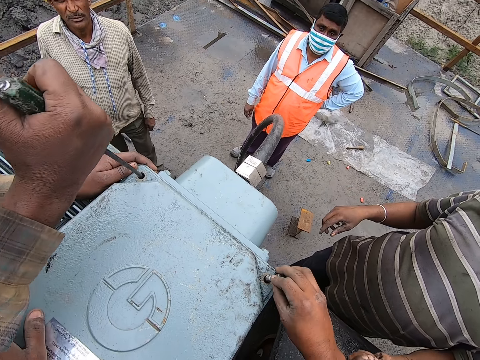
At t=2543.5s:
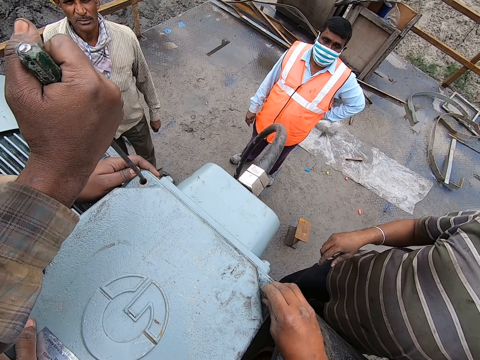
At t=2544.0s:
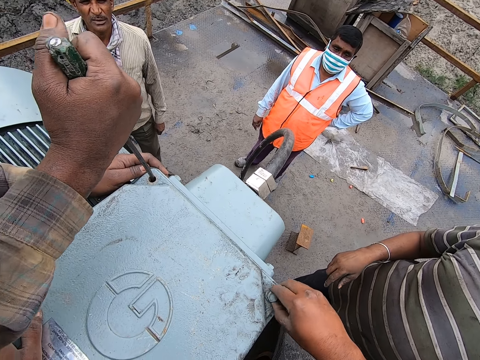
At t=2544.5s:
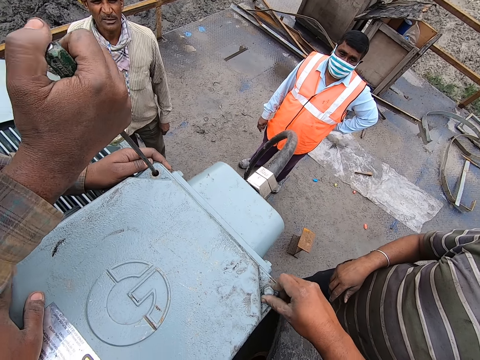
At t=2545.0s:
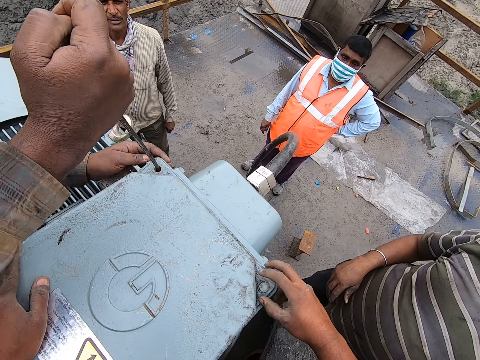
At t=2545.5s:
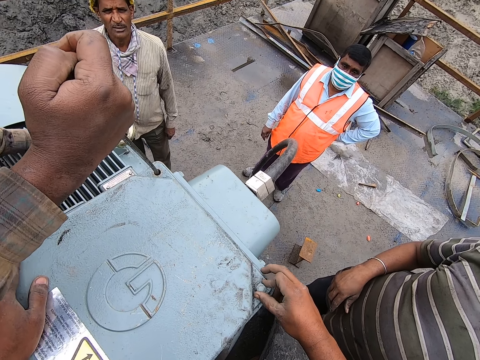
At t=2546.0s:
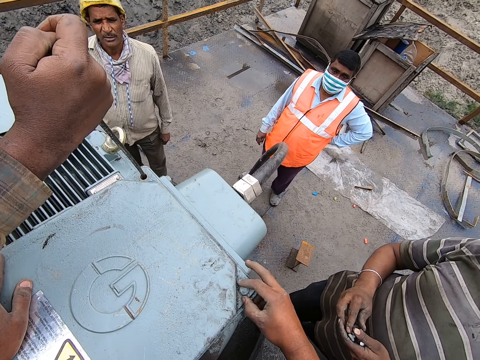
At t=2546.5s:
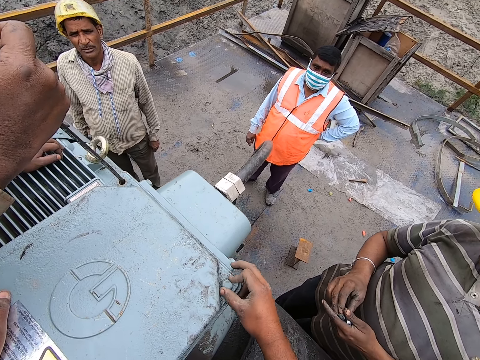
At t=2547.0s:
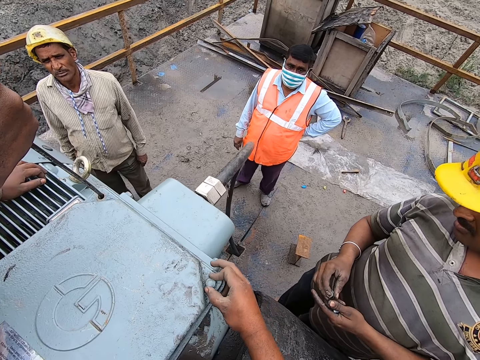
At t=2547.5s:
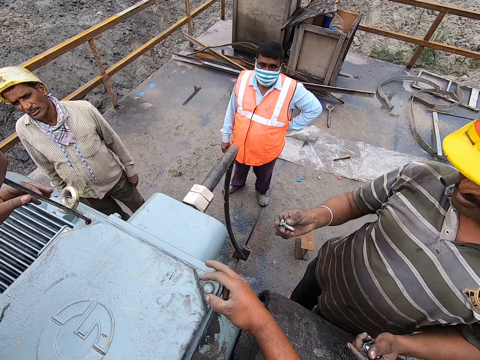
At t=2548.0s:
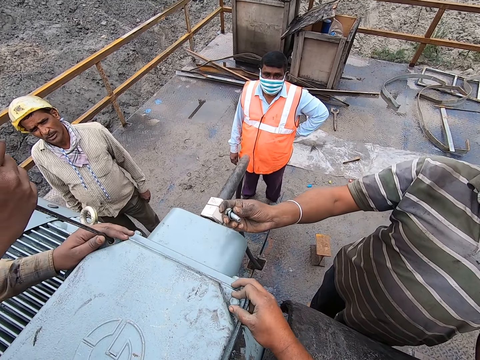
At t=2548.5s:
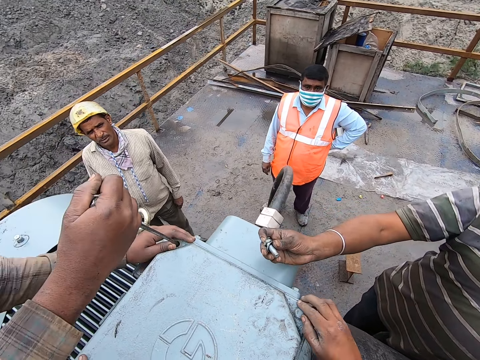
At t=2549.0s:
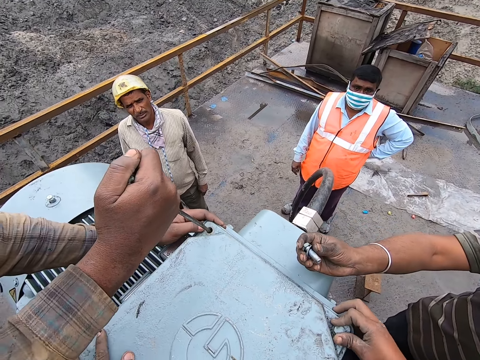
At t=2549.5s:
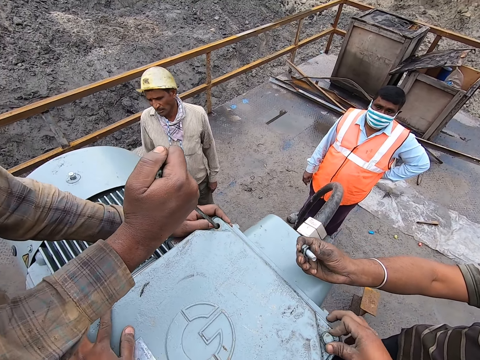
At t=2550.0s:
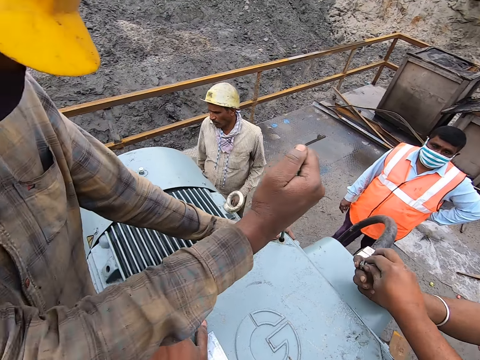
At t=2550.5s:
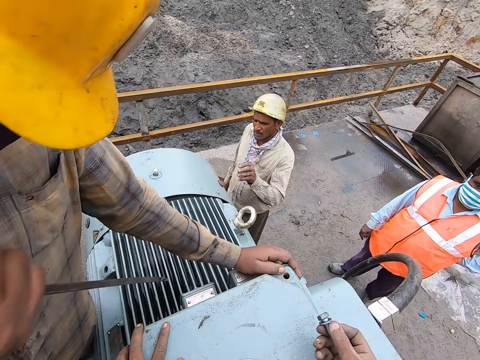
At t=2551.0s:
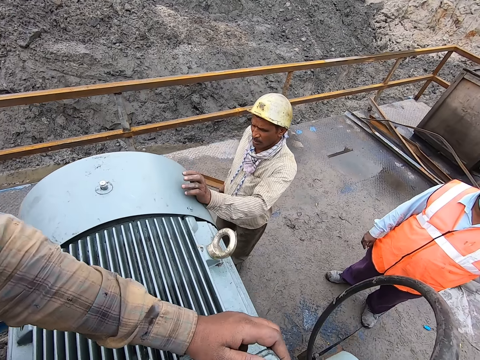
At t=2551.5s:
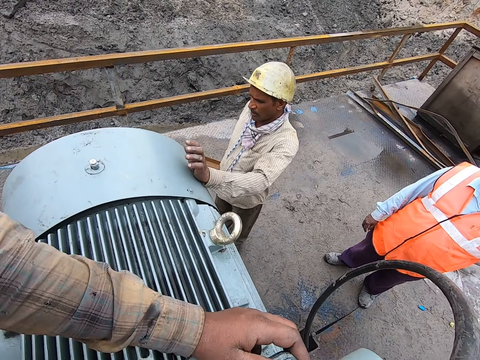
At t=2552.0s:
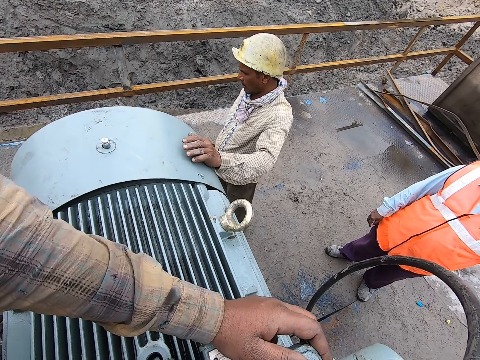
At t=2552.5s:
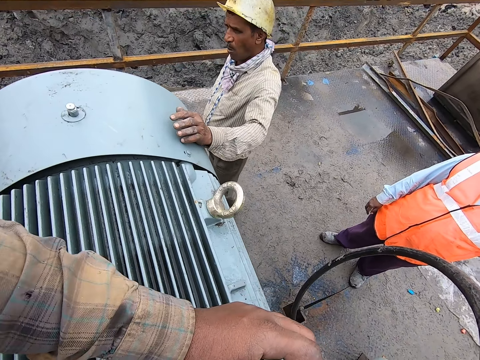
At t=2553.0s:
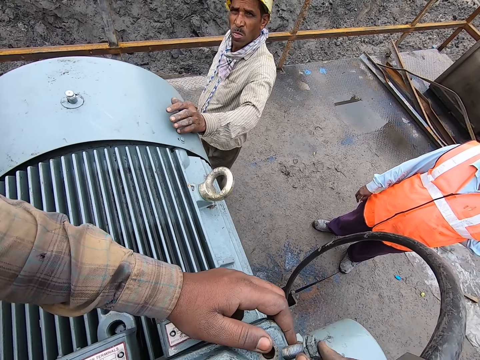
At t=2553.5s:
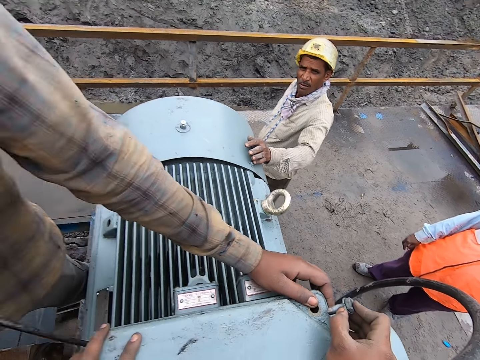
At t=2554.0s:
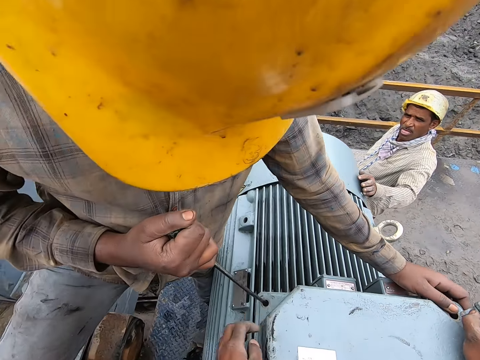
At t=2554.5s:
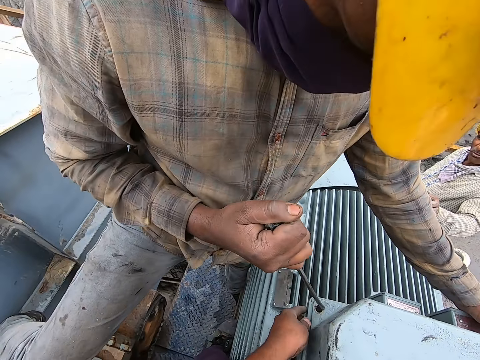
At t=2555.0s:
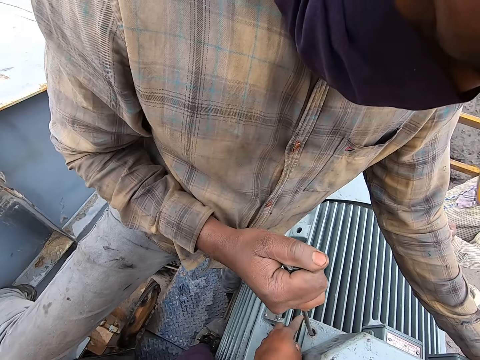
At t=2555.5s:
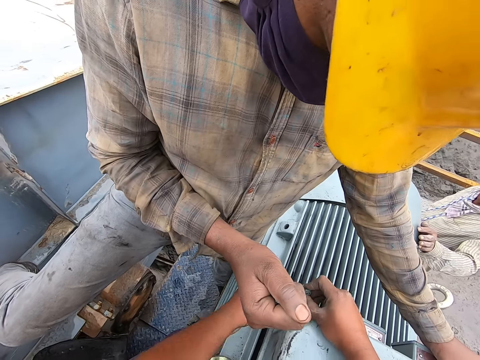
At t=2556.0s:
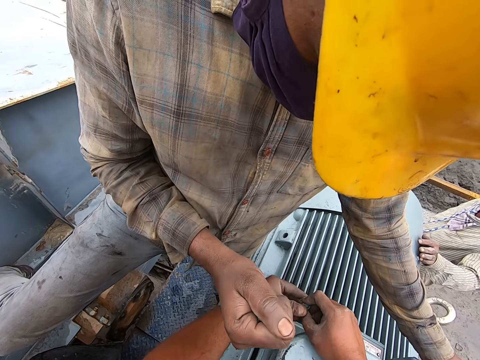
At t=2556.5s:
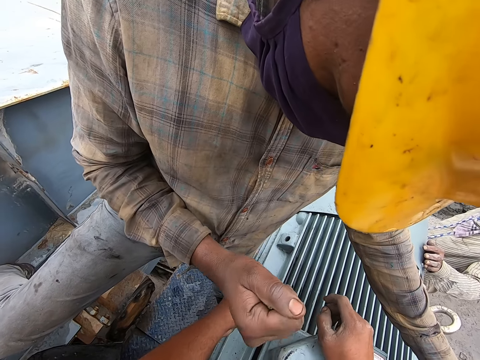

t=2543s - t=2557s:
The camera wearer tightens the bolt with the right hand. A man tightens the machine cover. The camera wearer inserts a bolt and tightens the bolt. Another man gives the camera wearer a bolt. The camera wearer tightens the bolt with the right hand. The first man sets the machine cover.

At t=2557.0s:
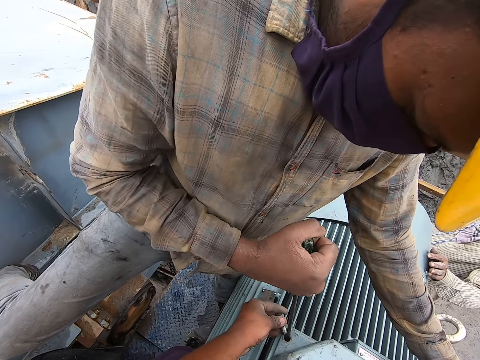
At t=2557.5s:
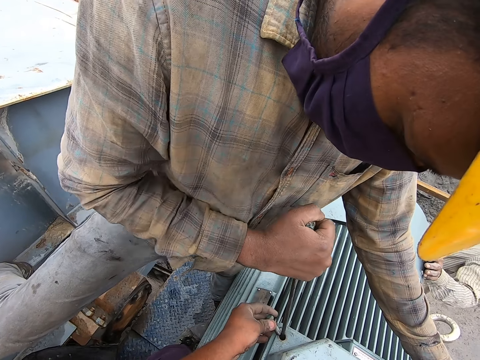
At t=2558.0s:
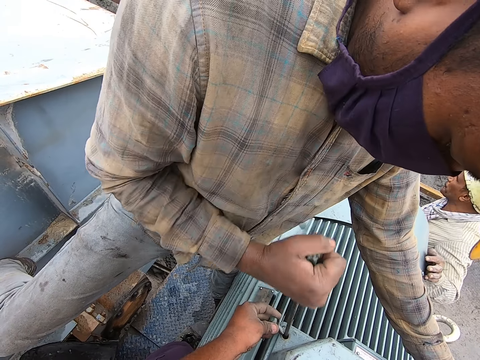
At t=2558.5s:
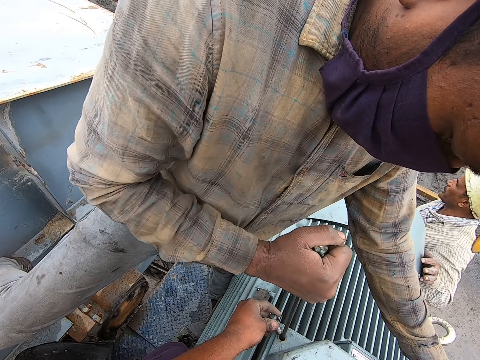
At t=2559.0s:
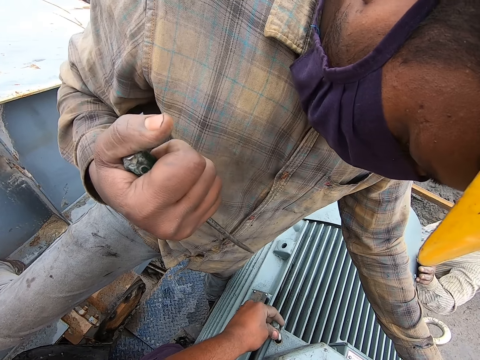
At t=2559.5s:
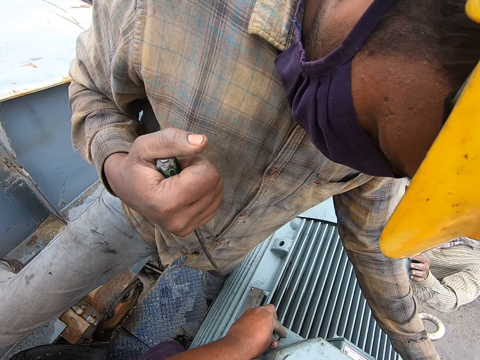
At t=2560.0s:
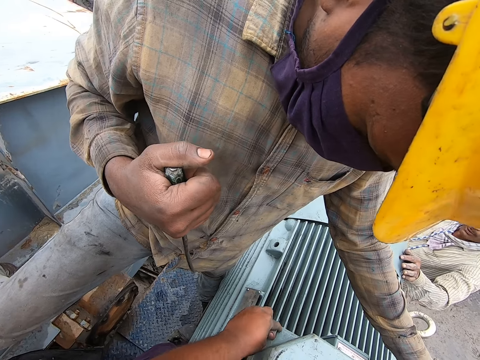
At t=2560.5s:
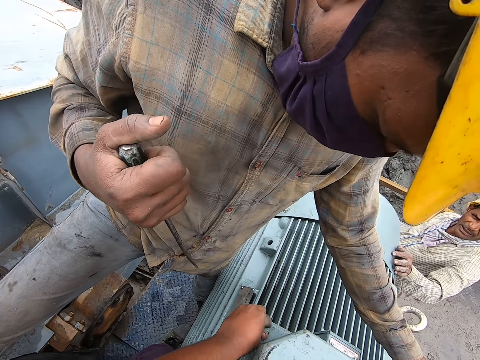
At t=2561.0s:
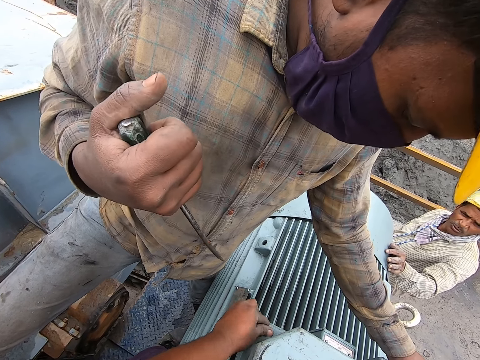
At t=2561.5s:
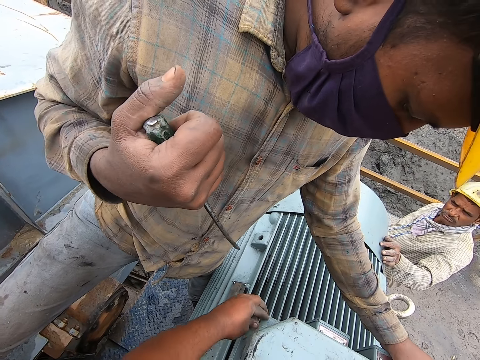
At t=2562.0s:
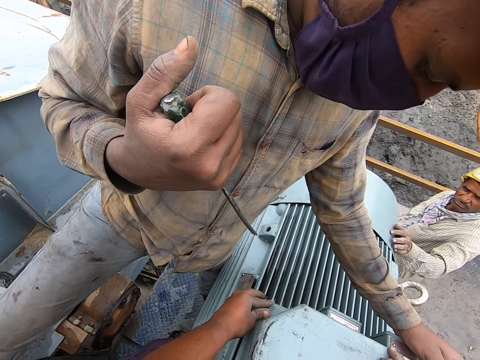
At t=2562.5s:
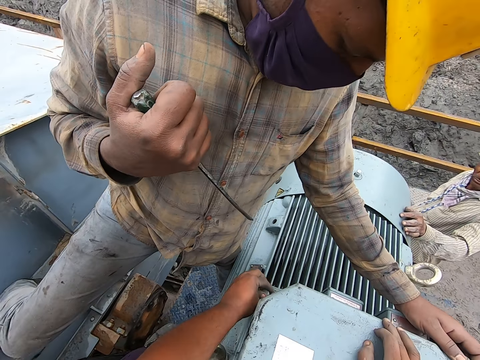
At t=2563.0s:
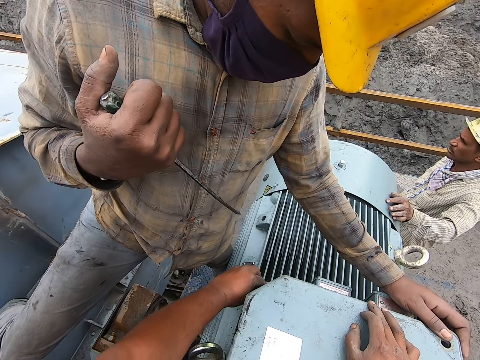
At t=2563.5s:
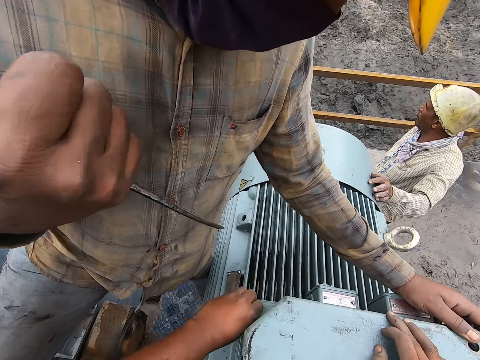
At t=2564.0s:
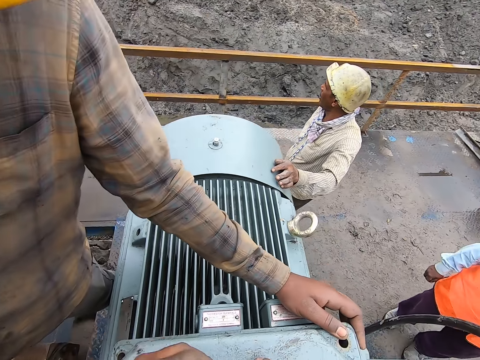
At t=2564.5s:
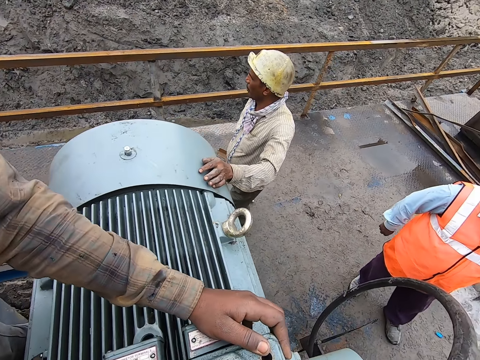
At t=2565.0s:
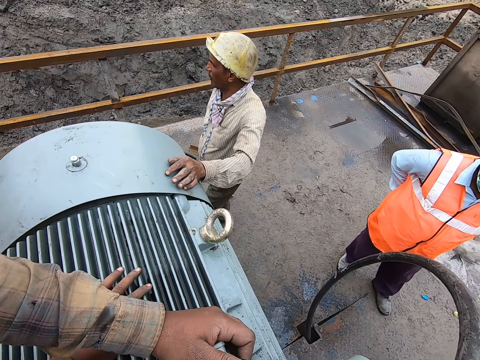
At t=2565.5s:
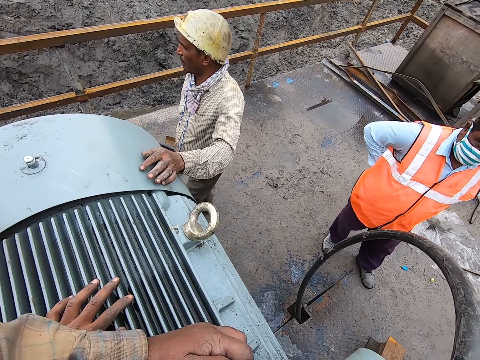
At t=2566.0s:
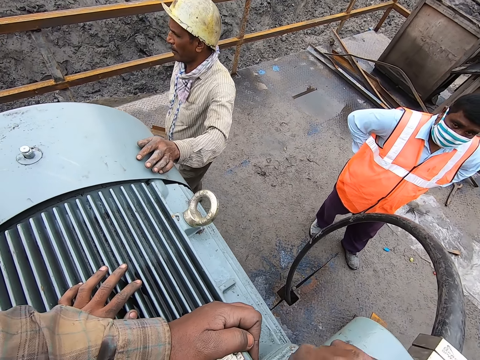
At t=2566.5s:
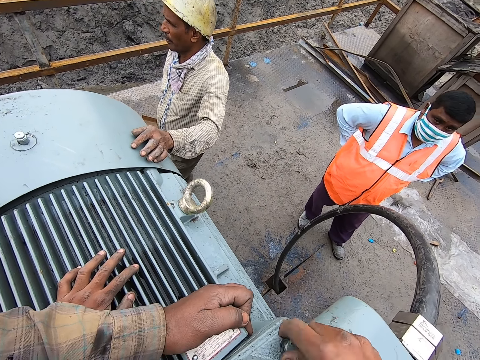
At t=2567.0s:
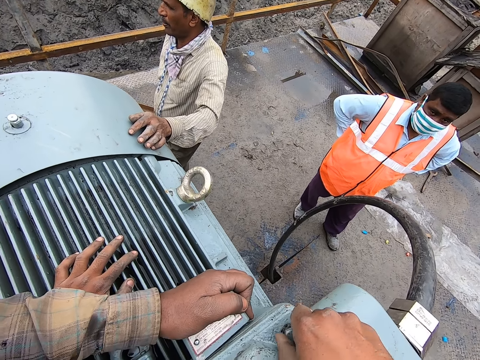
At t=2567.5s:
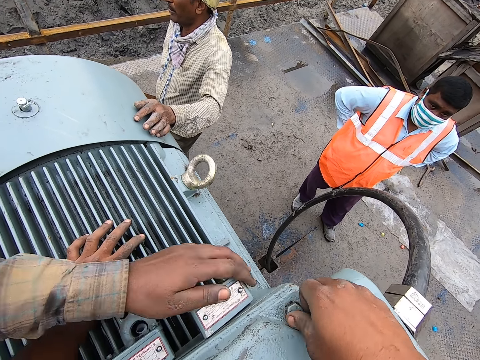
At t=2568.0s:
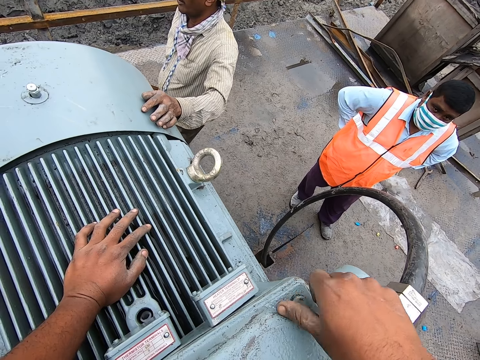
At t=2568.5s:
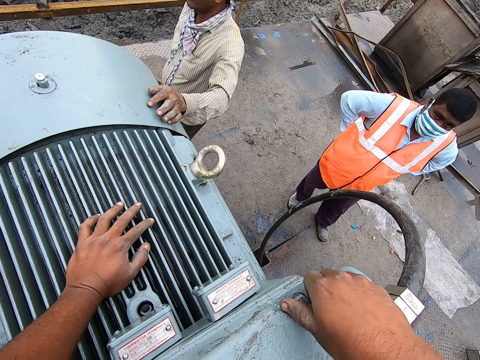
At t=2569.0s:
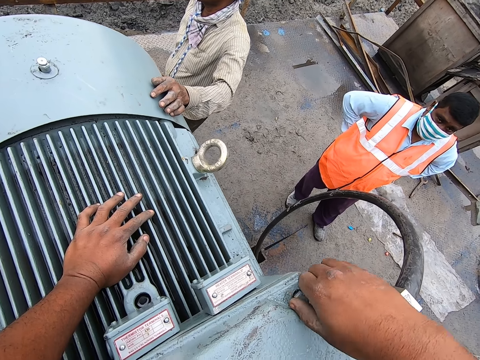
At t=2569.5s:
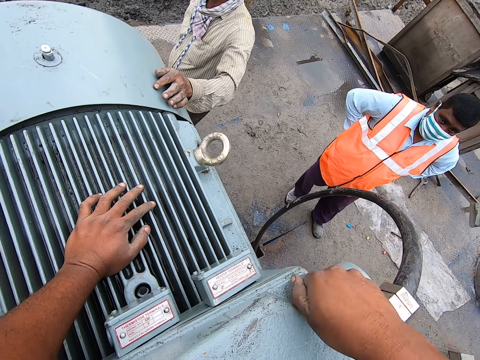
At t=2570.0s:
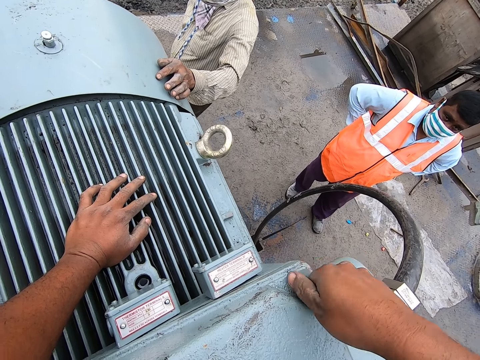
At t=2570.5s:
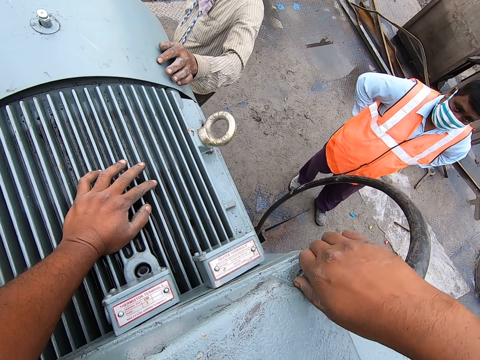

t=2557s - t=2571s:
The camera wearer tightens the bolt with the left hand. They insert the bolt. They tighten the bolt with the right hand.
